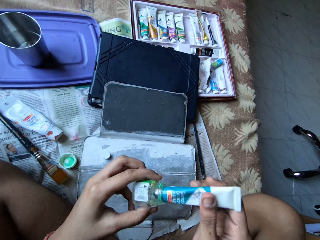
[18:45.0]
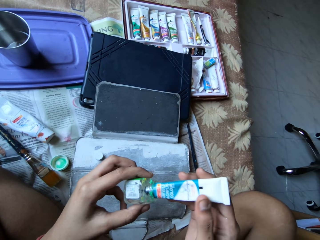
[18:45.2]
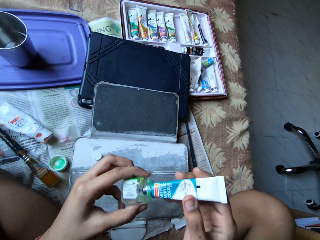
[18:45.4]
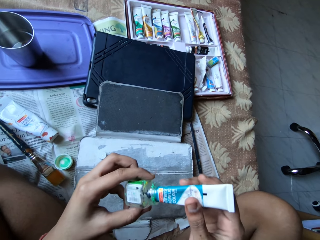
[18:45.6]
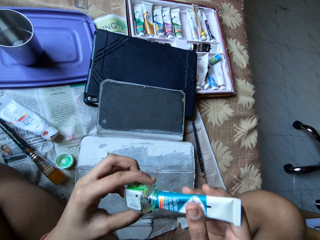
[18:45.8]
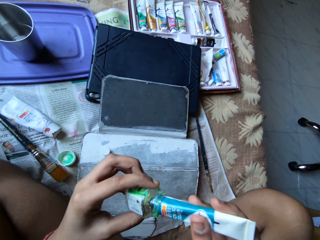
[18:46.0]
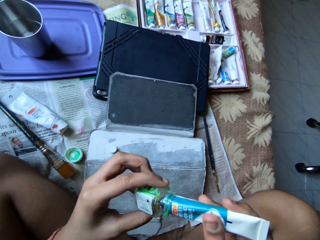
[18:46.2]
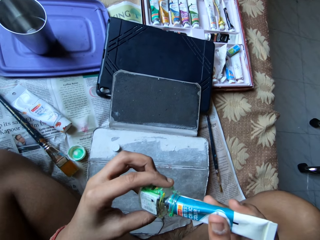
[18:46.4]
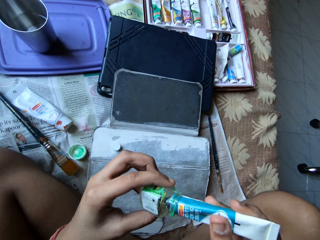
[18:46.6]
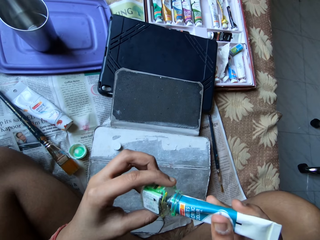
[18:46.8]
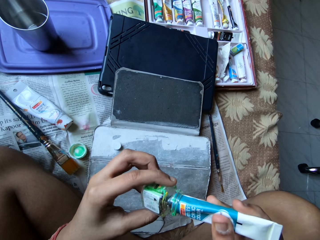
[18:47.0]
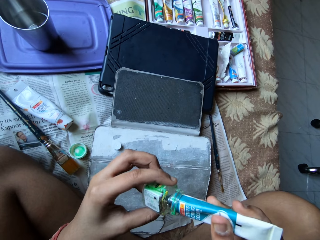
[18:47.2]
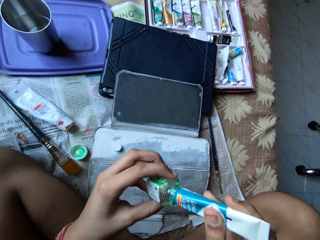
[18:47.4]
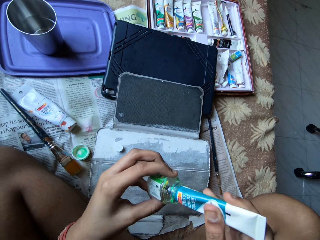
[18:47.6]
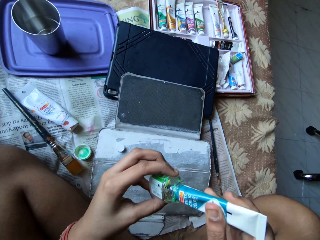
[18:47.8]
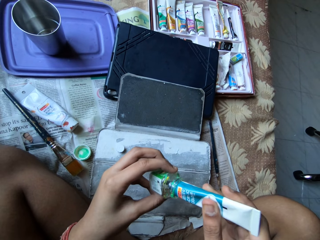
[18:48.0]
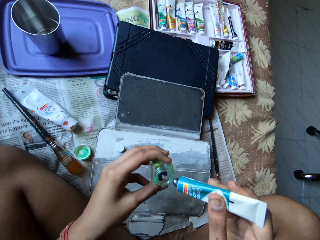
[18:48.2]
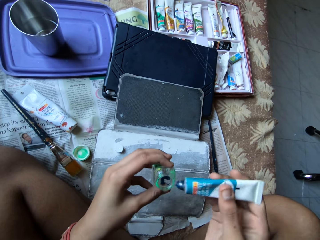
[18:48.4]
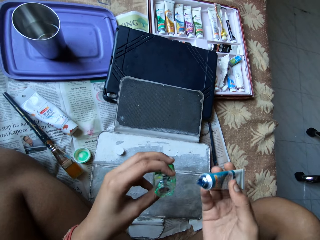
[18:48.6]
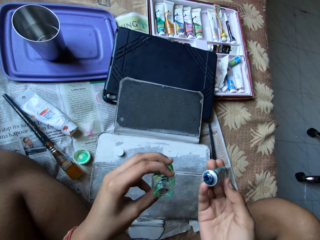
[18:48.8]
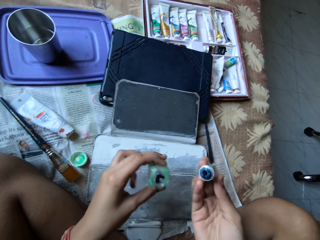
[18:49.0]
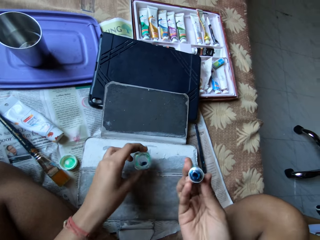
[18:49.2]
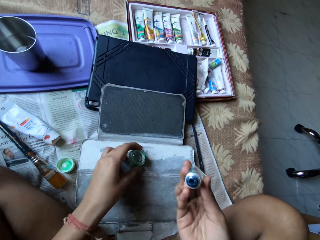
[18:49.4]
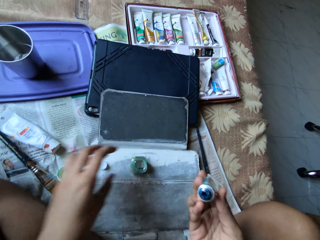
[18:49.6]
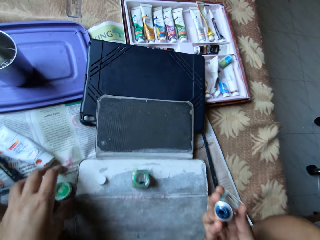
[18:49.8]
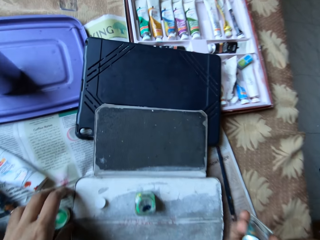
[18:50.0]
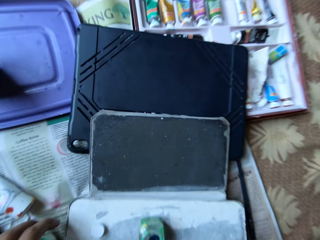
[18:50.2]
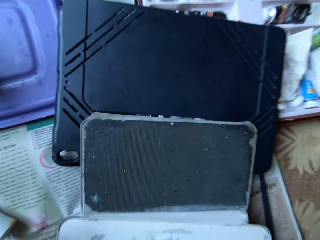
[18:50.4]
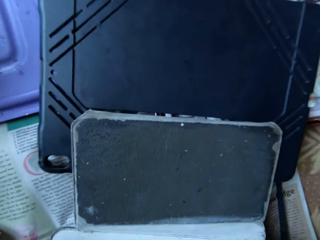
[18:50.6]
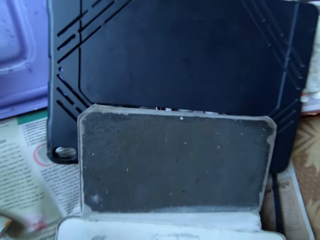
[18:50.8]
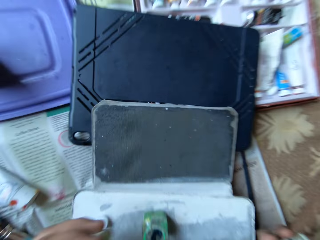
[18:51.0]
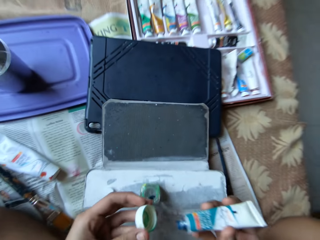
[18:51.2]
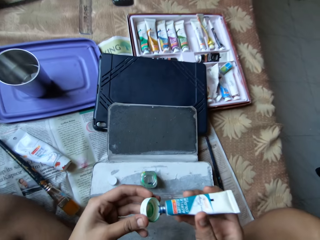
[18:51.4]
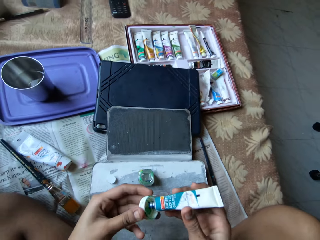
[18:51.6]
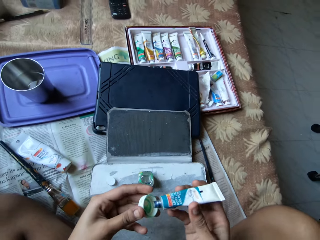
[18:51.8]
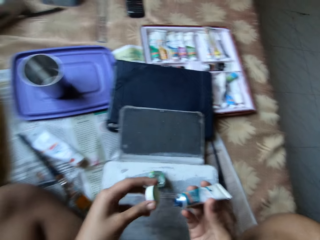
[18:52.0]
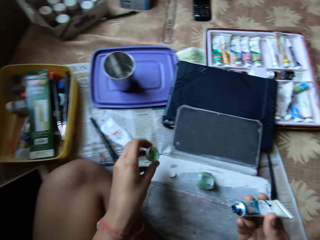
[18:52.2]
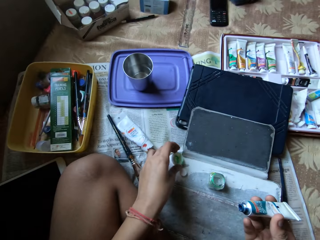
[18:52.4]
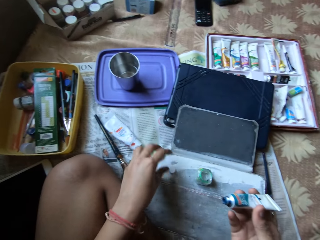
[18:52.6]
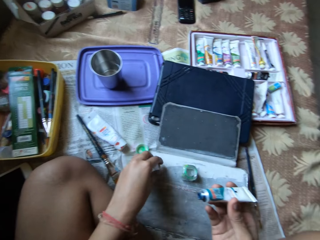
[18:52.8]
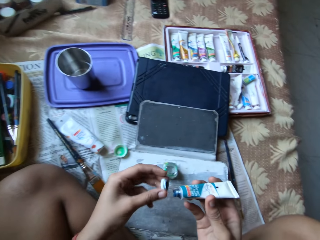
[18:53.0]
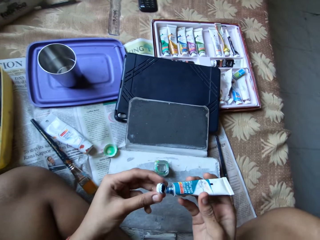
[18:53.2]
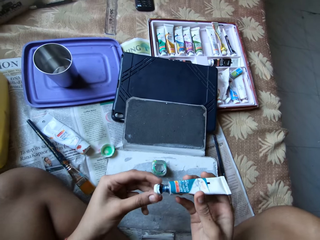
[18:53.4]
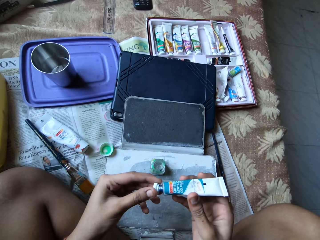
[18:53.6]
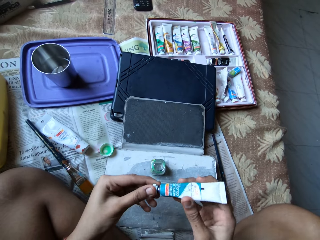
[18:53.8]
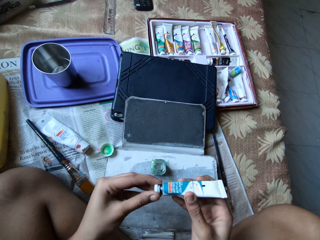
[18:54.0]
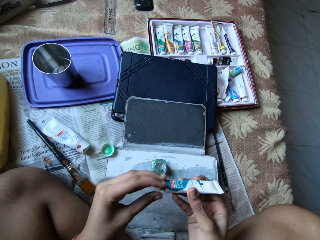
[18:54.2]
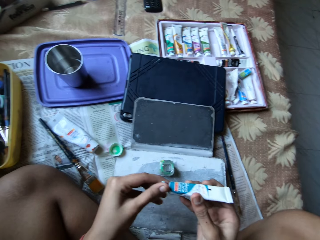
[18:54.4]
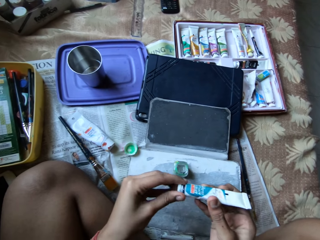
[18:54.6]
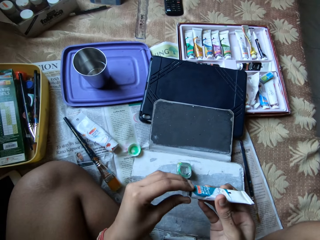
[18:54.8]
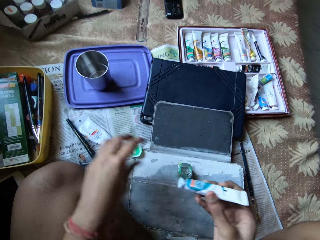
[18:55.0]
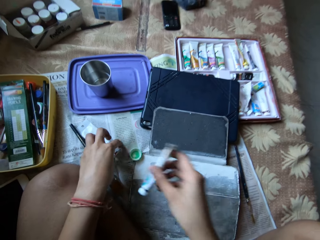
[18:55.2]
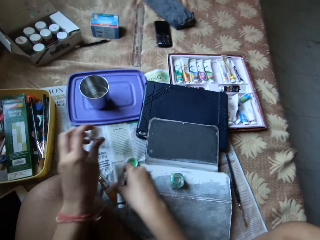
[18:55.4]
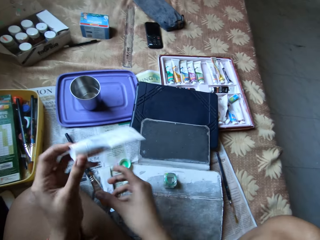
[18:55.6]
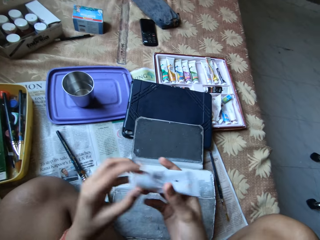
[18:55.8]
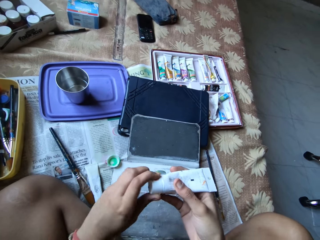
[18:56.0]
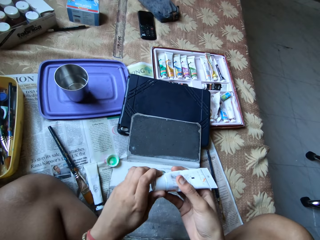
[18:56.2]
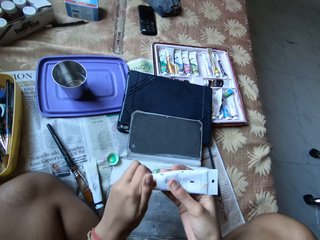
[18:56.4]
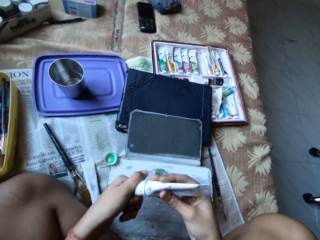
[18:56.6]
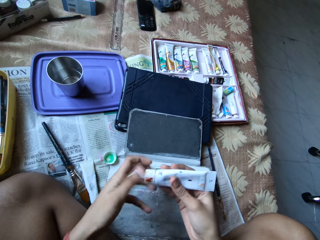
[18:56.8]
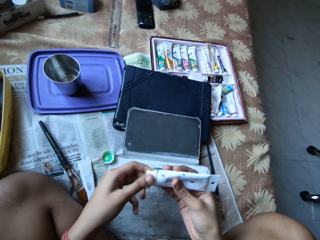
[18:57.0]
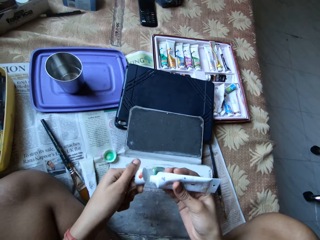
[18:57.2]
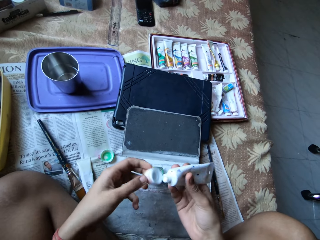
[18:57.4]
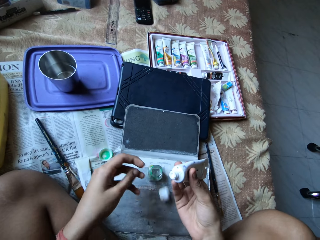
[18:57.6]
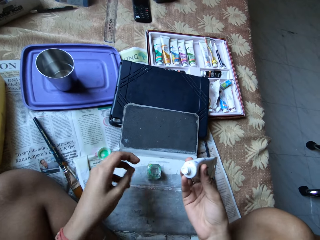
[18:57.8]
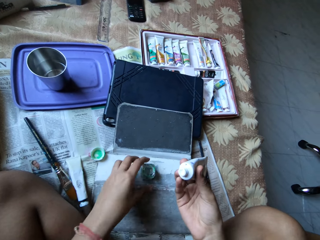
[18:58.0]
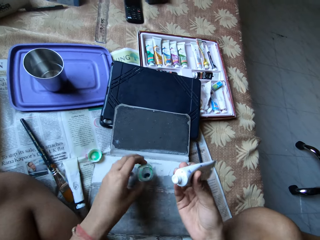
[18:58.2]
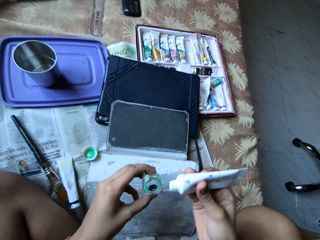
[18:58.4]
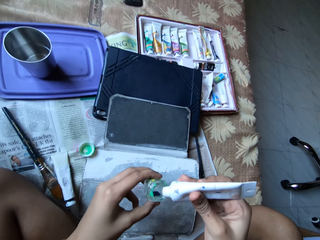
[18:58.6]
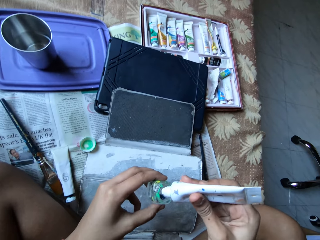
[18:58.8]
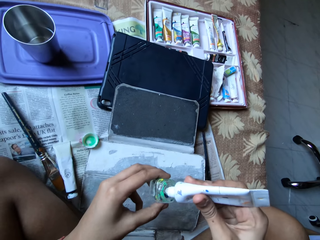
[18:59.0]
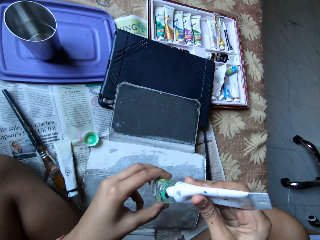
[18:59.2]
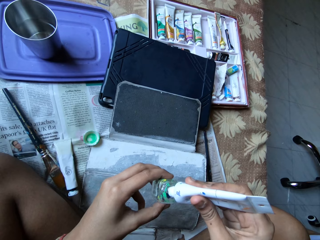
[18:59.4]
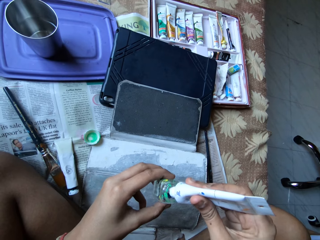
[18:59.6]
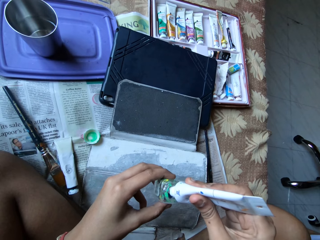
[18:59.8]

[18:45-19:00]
The camera wearer puts paste in a container. She drops the can of watercolour on the bed with her left hand. She takes the lid of the watercolour can from the bed with her left hand. She puts paste in a lid. She drops the lid of the watercolour can on the bed with her left hand. She takes the lid of the paint tube from the bed with her left hand. She covers the paint tube in her right hand with the lid in her left hand. She picks a paint tube from the bed with her left hand. She drops the paint tube on the bed with her right hand. She passes the paint tube to her right hand with her left hand. She opens the lid of the paint tube in her right hand with her left hand. She drops the lid of the paint tube on the bed with her left hand. She picks the can of watercolour from the bed with her left hand. She presses some paint into the can of watercolour in her left hand from the paint tube in her right hand.

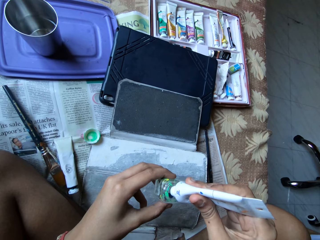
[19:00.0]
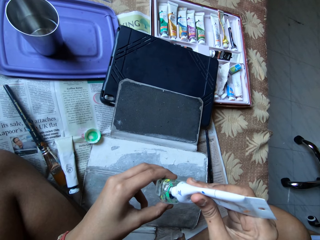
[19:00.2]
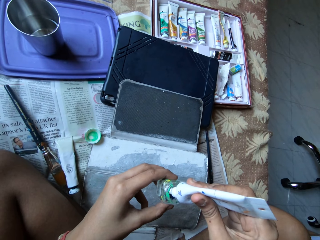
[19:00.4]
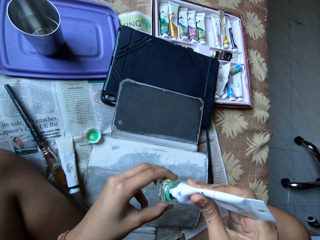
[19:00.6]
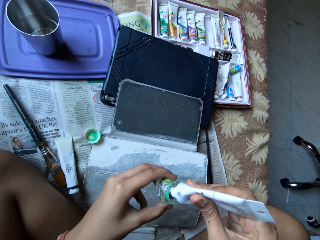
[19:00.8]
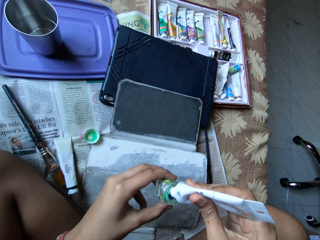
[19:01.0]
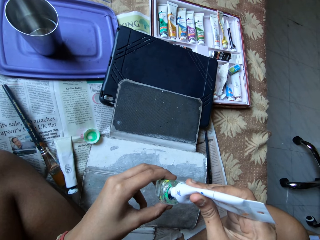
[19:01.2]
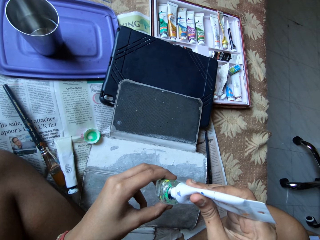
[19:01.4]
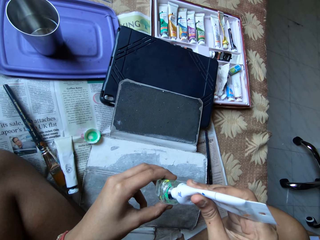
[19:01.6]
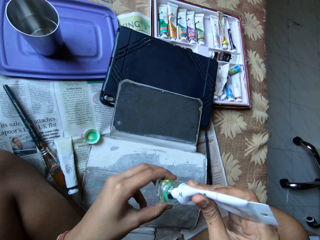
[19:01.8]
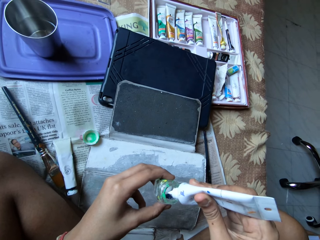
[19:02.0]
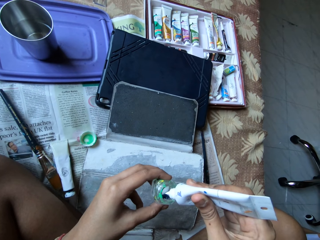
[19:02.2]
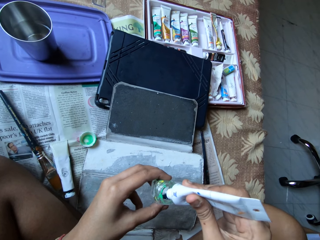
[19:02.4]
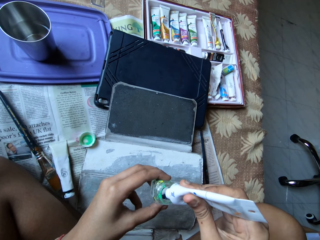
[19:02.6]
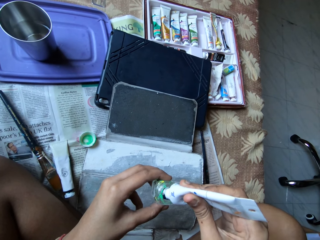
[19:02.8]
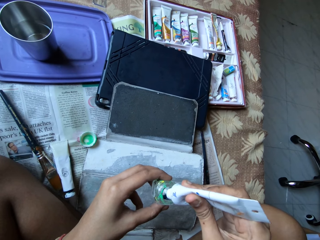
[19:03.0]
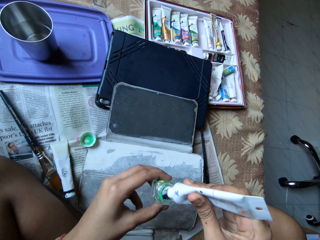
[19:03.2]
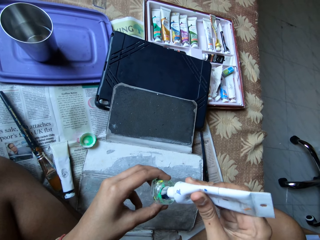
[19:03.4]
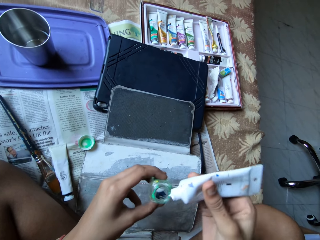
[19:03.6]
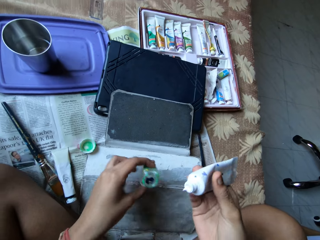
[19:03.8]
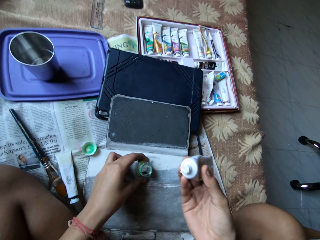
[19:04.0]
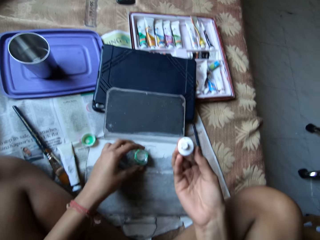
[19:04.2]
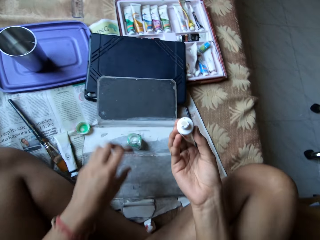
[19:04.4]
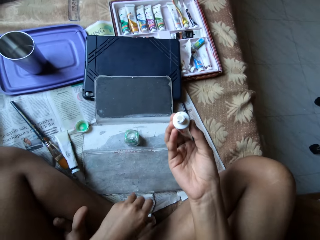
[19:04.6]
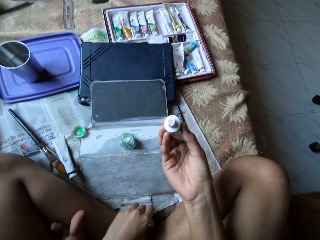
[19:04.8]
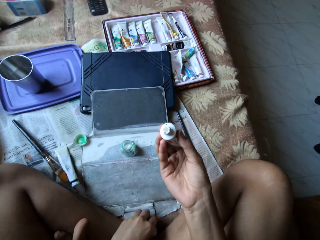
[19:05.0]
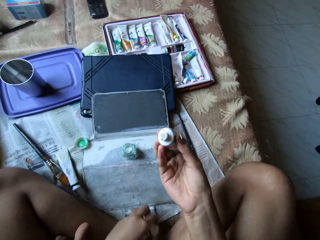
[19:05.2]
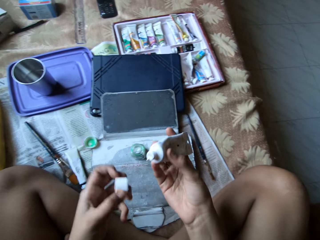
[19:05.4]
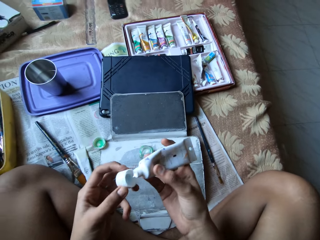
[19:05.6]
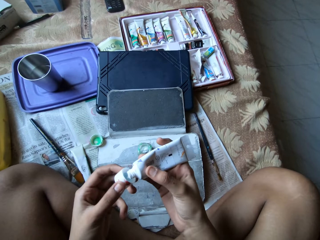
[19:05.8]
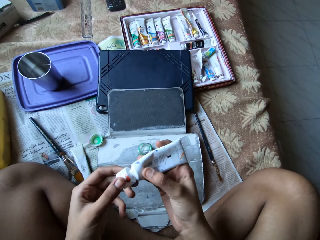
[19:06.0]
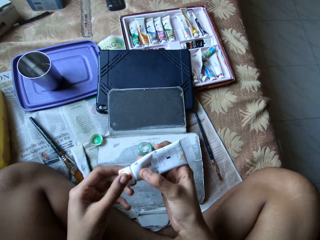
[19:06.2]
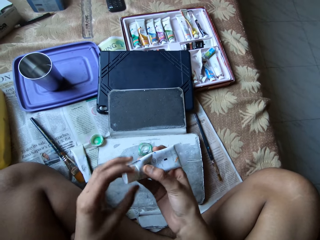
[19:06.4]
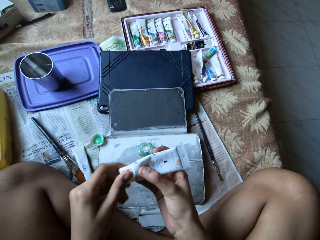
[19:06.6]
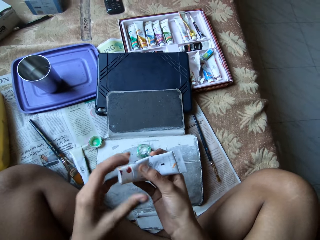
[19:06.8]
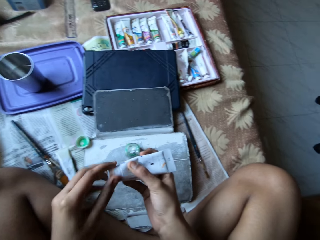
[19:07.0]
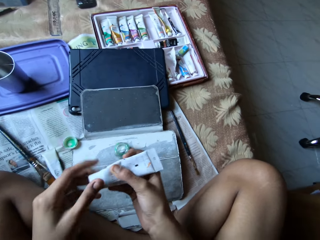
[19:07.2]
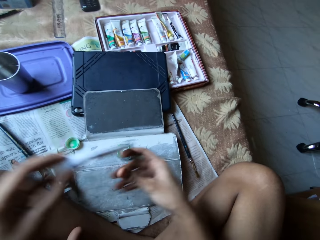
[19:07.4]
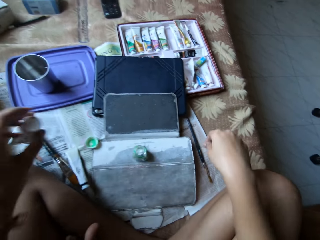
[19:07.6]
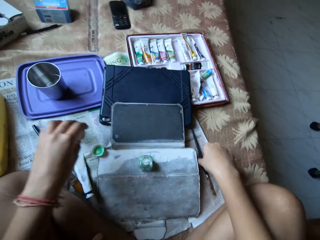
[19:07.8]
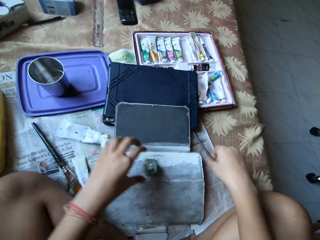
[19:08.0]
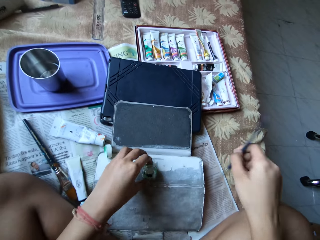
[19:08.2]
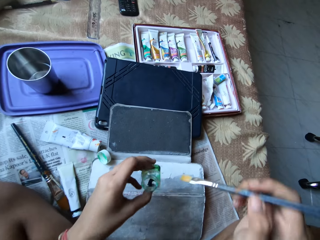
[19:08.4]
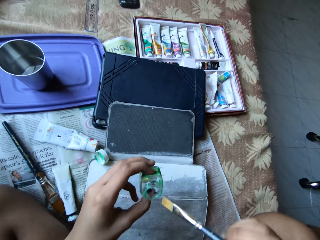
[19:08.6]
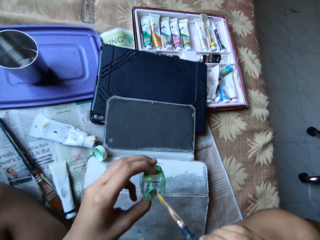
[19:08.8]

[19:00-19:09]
The camera wearer puts white paste in a container. She drops the can of watercolour on the bed with her left hand. She takes the lid of the paint tube from the bed with her left hand. She covers the paint tube in her right hand with the lid in her left hand. She passes the paint tube to her left hand with her right hand. She drops the paint tube on the bed with her left hand. She picks the blue paintbrush from the bed with her right hand. She picks the can of watercolour from the bed with her left hand.
